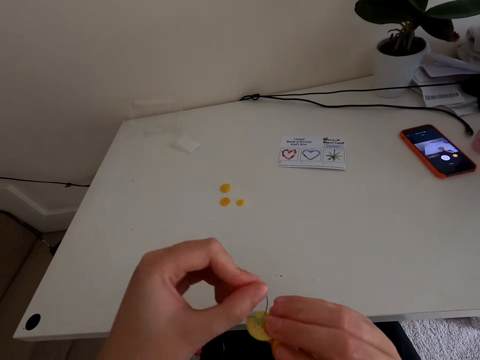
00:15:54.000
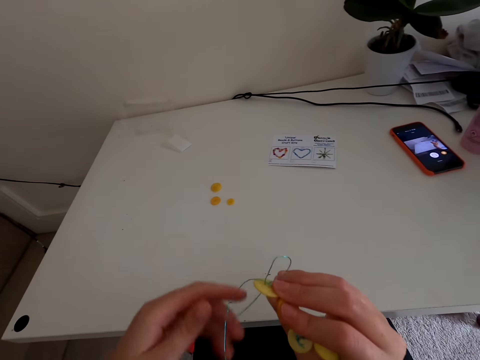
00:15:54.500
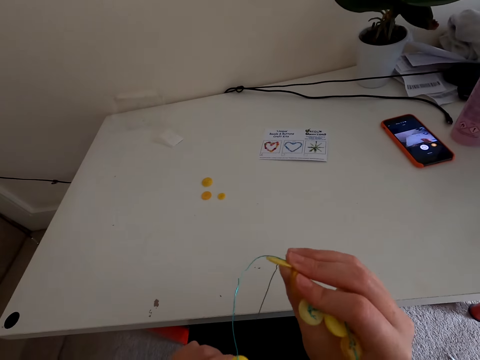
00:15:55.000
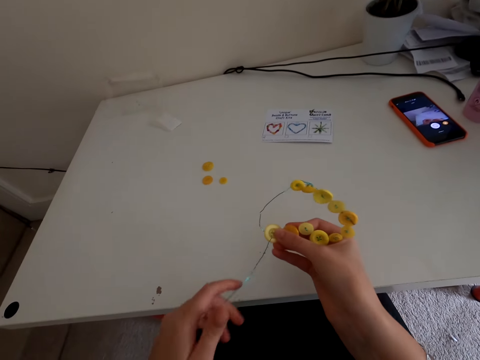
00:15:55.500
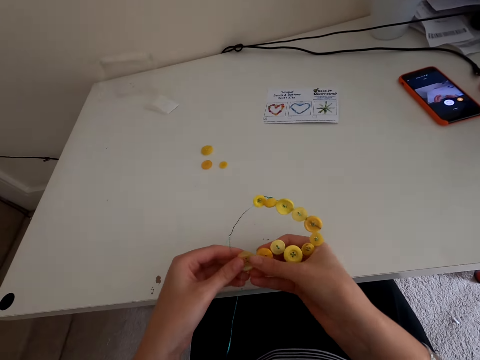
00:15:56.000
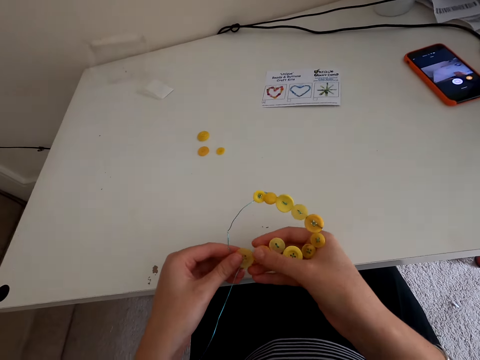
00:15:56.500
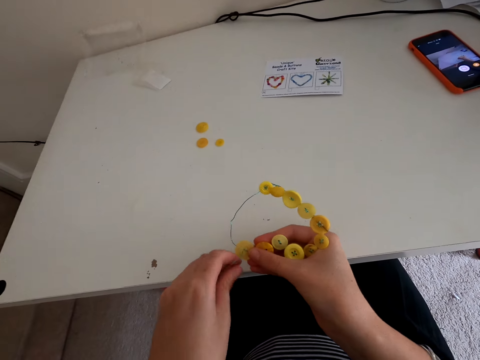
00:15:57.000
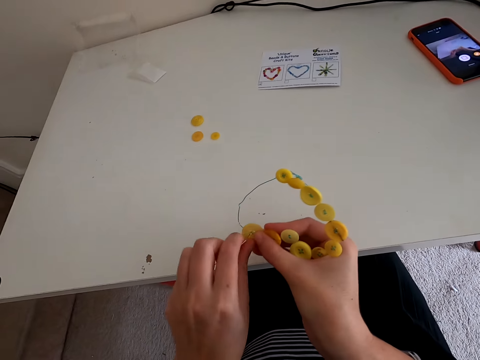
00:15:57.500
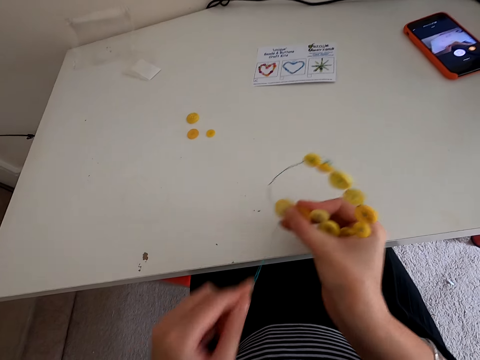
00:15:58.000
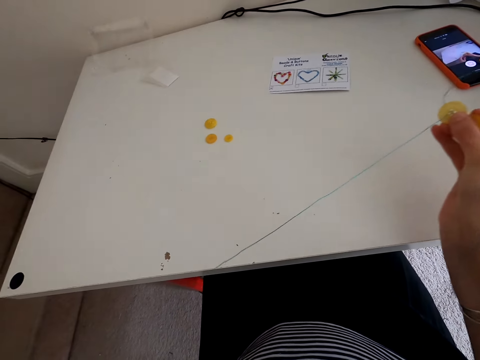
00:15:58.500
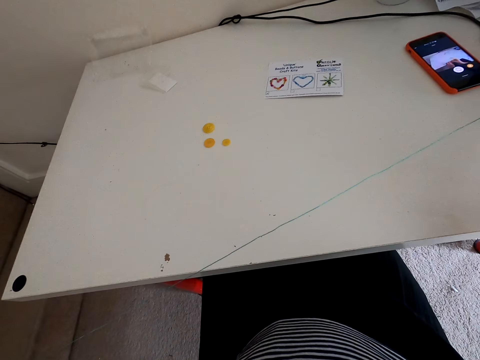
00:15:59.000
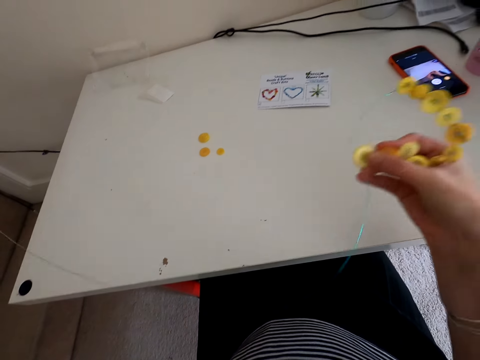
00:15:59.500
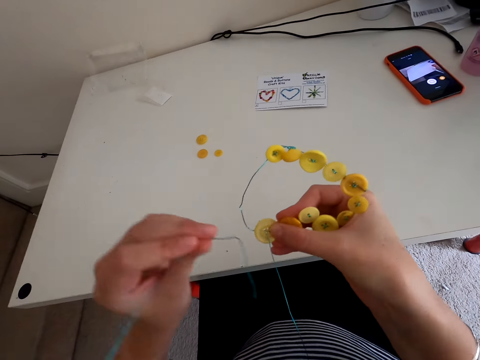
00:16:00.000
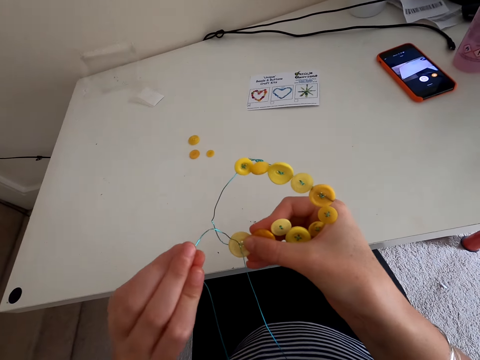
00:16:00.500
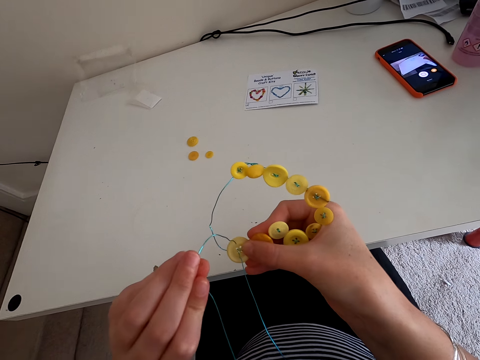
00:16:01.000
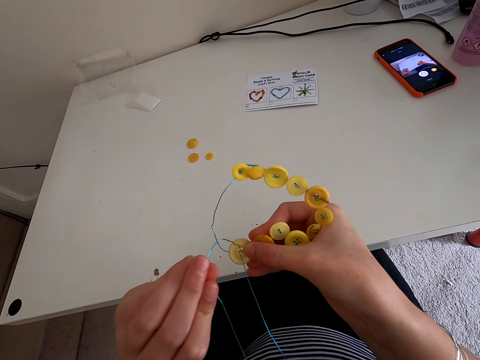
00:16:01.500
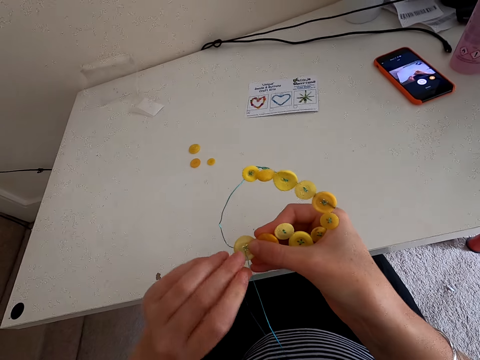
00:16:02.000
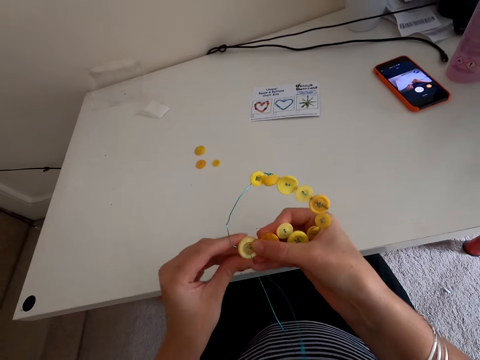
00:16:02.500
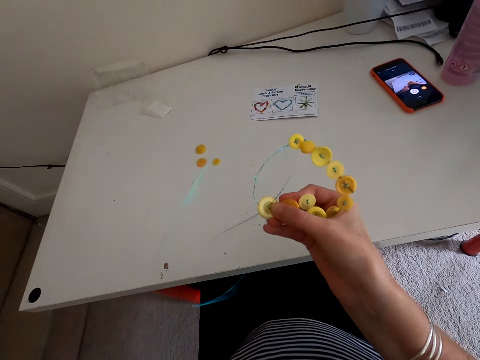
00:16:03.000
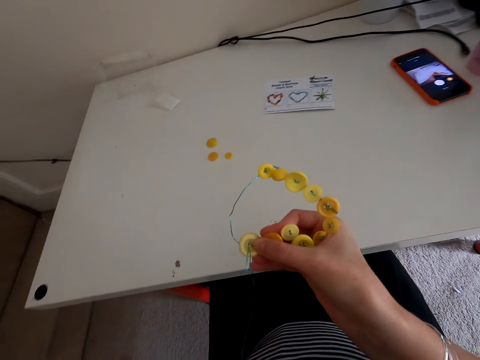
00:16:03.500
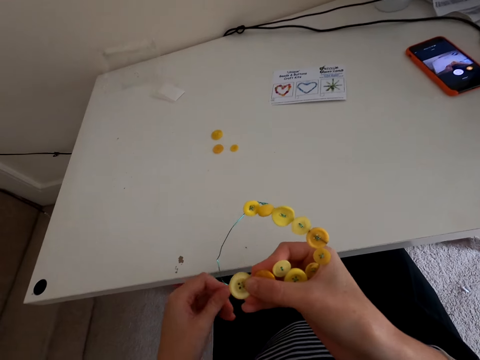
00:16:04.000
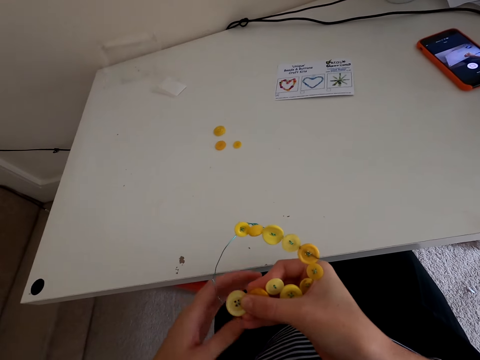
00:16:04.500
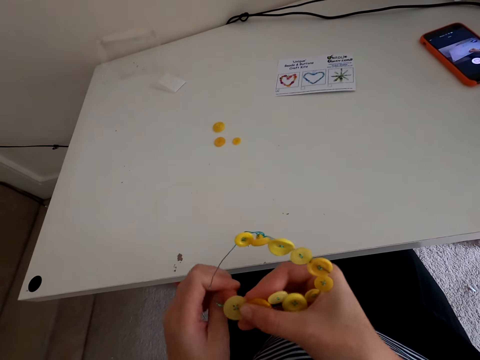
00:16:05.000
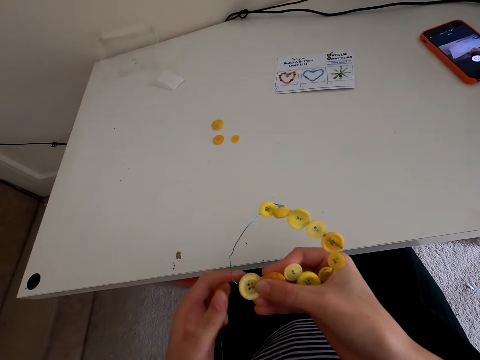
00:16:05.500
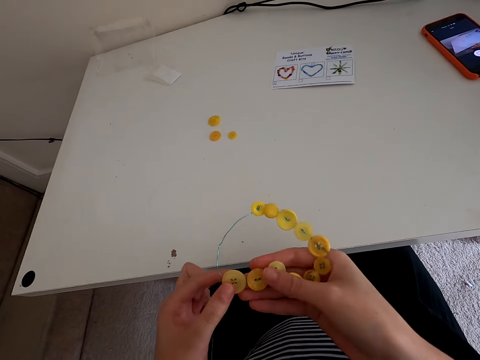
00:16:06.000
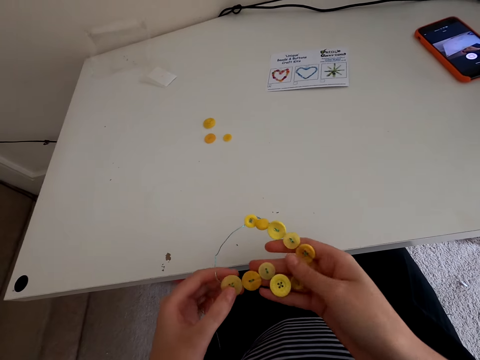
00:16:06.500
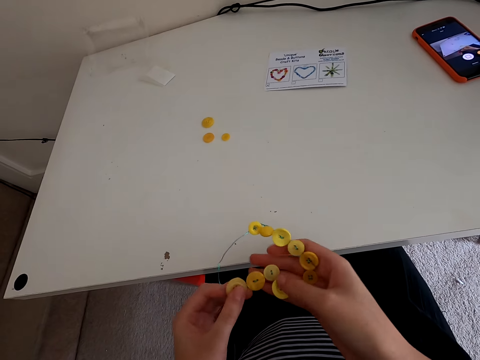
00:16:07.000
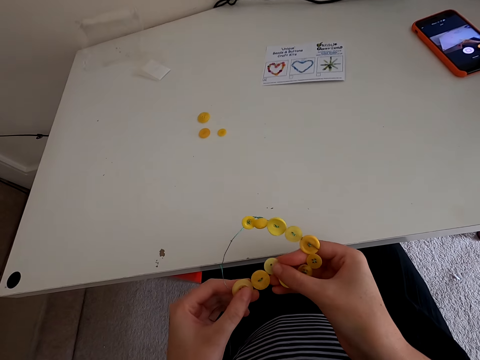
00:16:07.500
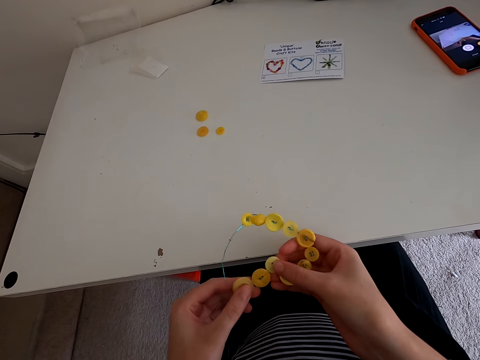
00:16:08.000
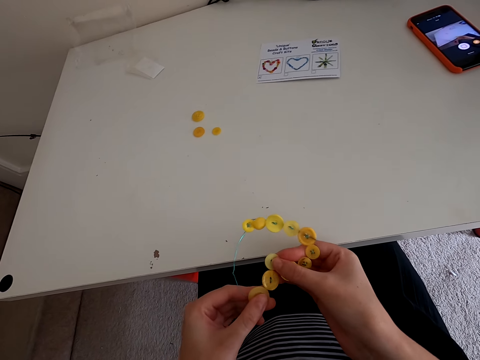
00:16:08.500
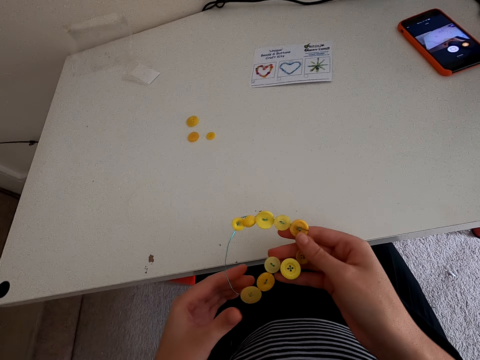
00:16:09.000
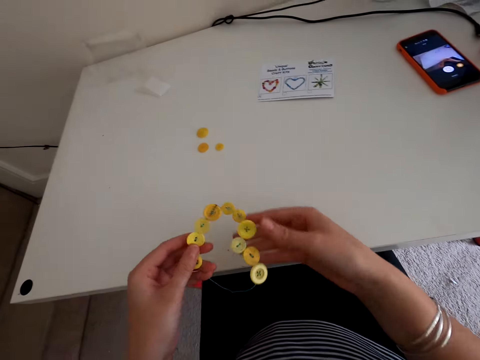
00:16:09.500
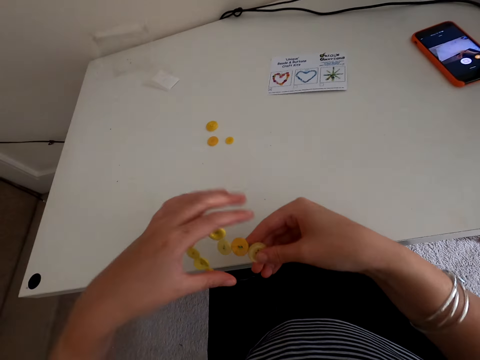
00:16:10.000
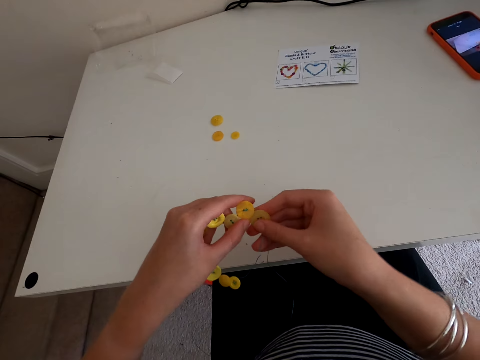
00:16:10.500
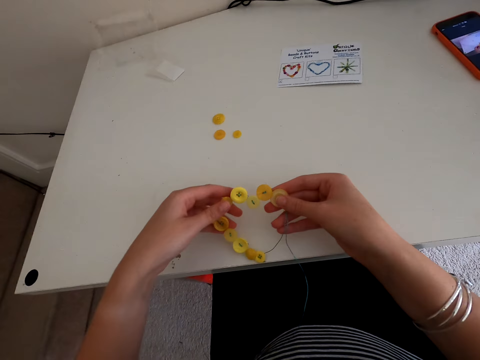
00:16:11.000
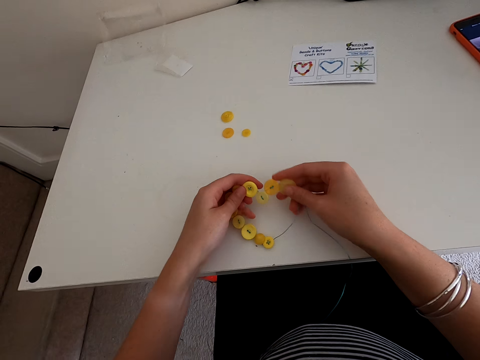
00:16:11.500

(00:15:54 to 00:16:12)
The camera wearer stretches the thread. They put the thread in the button. They touch the buttons.

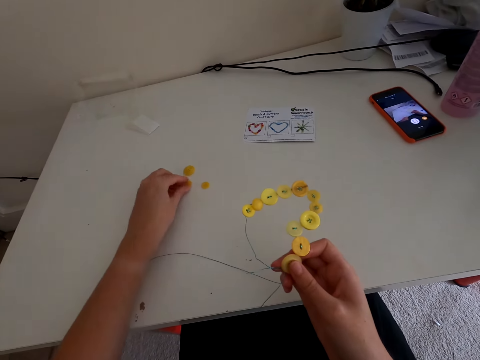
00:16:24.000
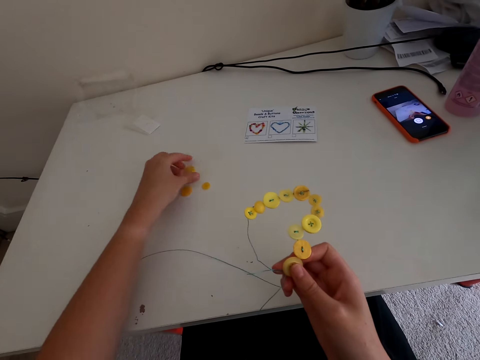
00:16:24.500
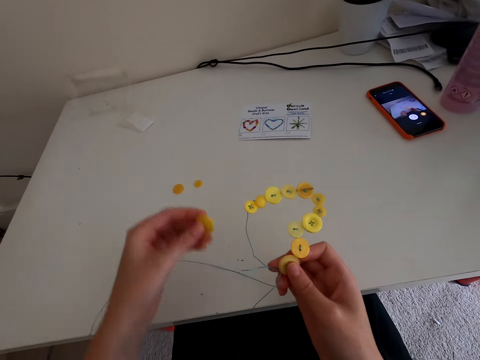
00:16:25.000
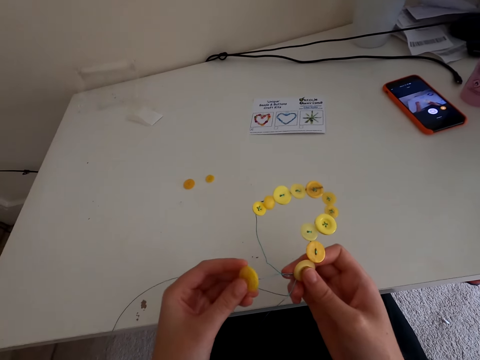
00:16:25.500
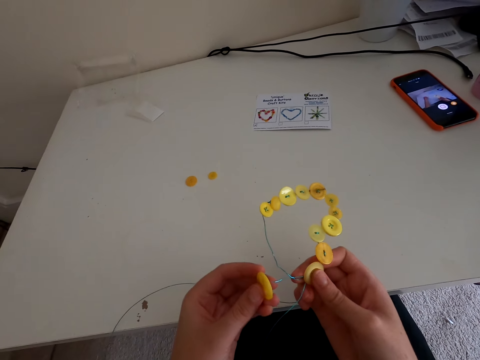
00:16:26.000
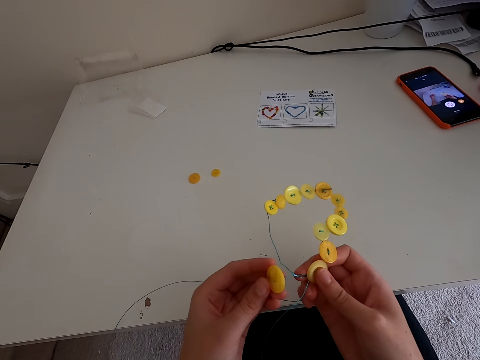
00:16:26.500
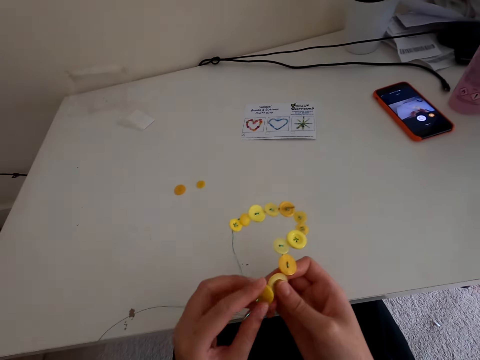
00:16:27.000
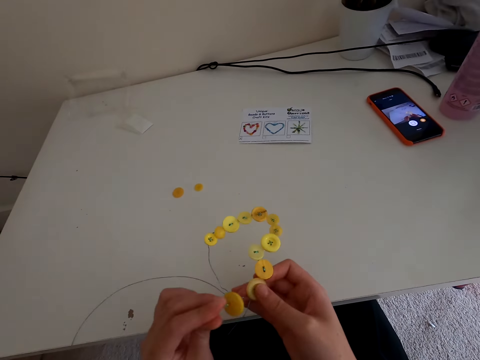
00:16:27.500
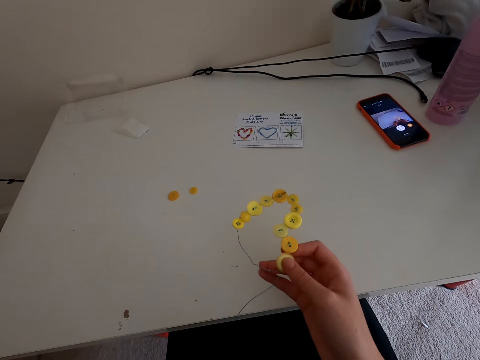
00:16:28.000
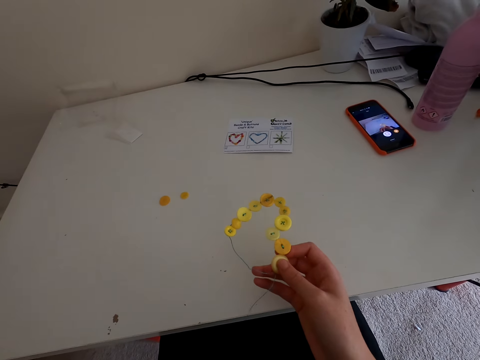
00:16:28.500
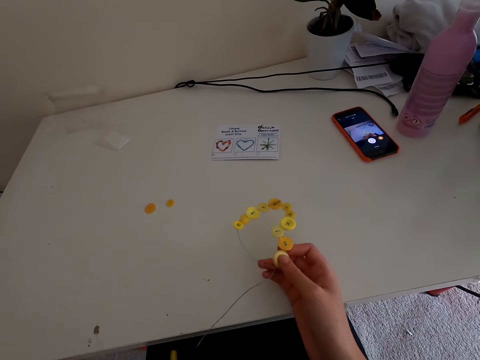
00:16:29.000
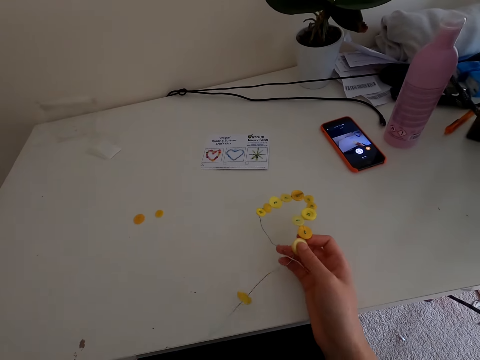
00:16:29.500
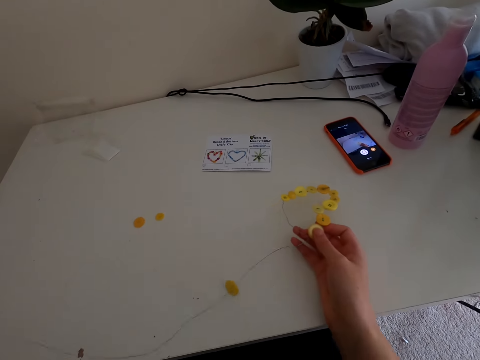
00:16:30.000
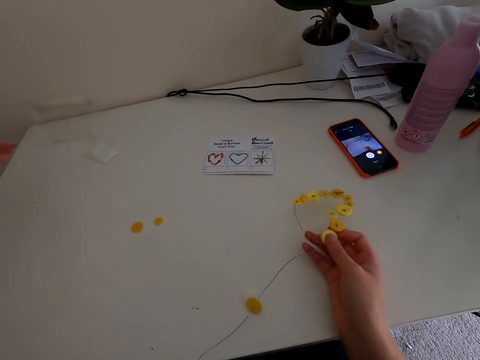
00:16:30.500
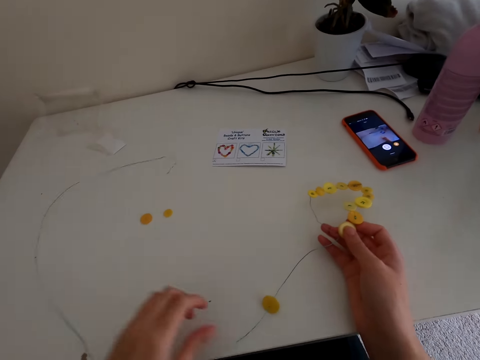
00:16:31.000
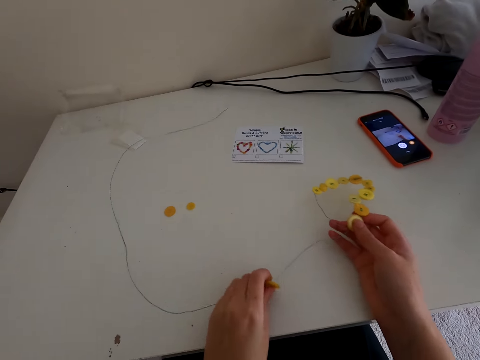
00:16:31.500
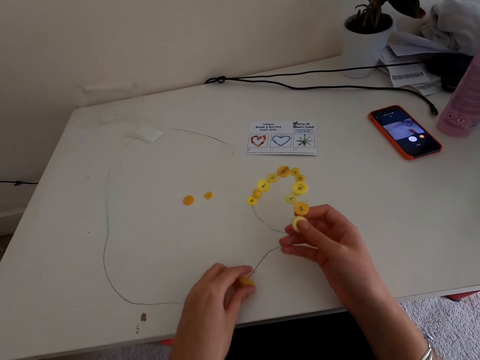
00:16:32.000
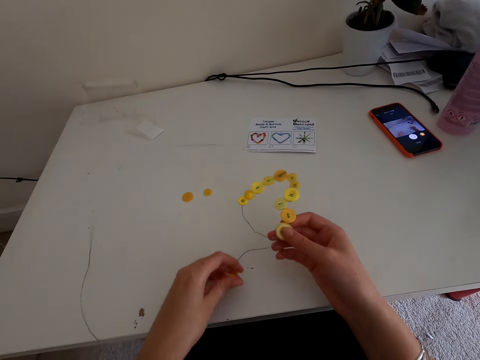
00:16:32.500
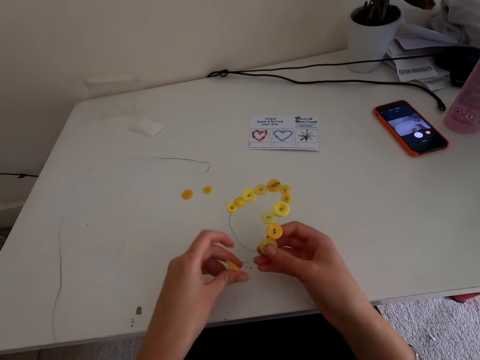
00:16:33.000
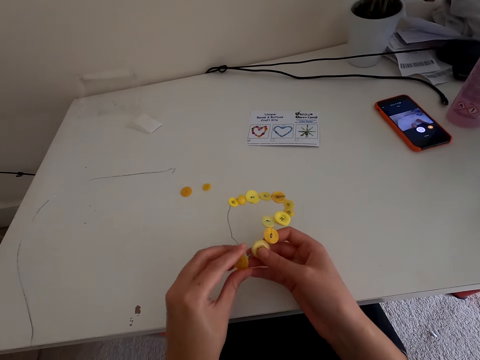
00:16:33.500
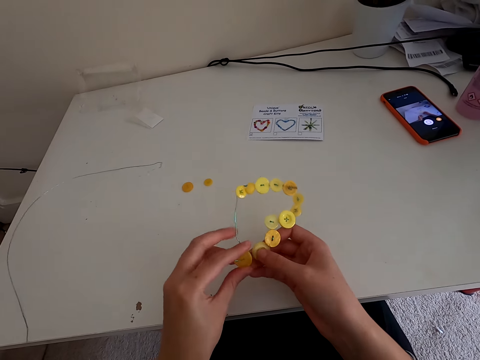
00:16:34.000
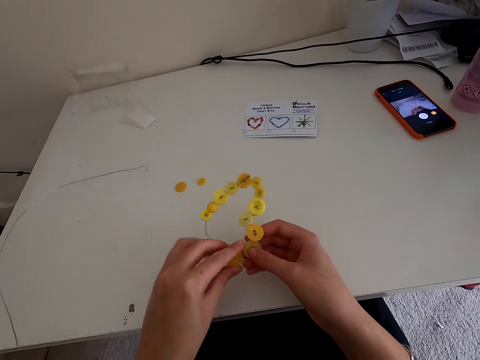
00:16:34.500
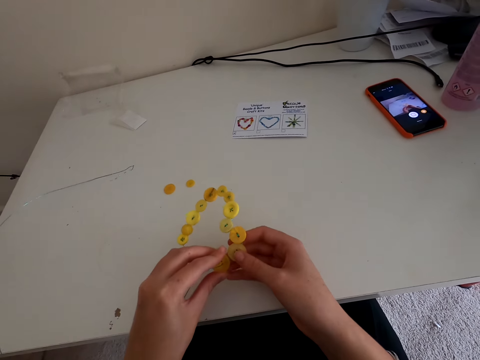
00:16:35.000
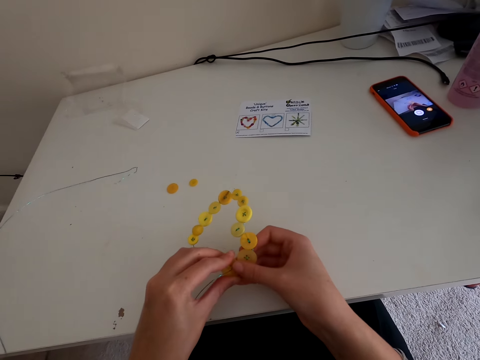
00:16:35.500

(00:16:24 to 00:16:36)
The camera wearer takes the button on the table. They put the button in the thread.
